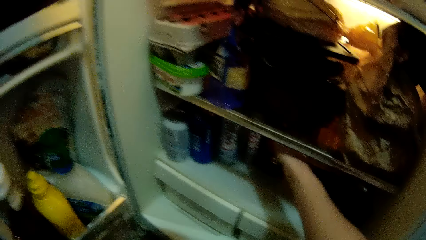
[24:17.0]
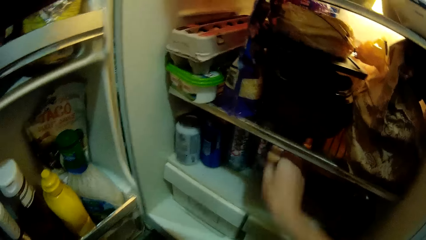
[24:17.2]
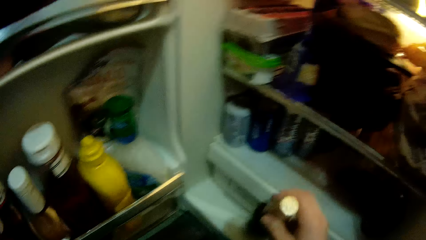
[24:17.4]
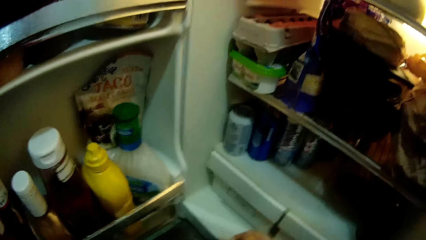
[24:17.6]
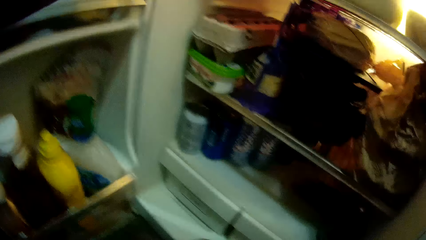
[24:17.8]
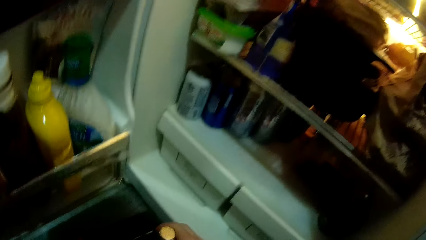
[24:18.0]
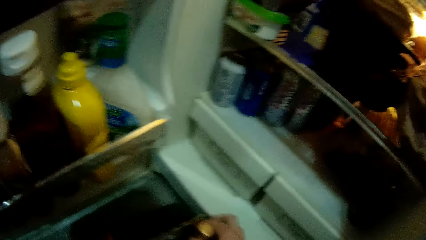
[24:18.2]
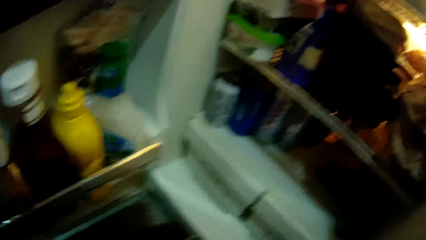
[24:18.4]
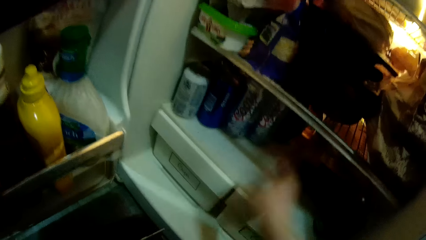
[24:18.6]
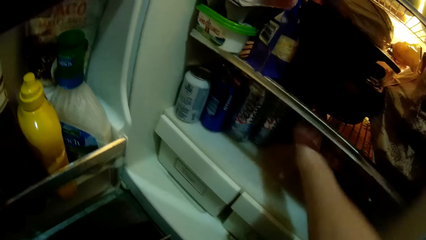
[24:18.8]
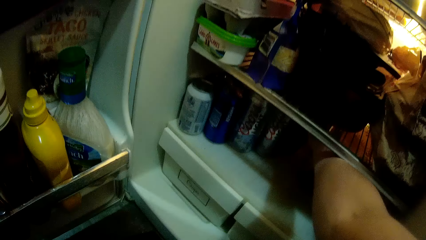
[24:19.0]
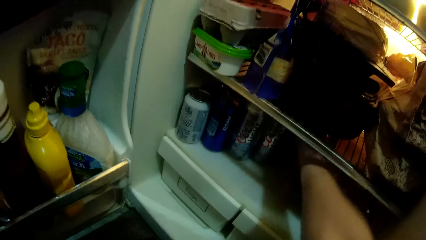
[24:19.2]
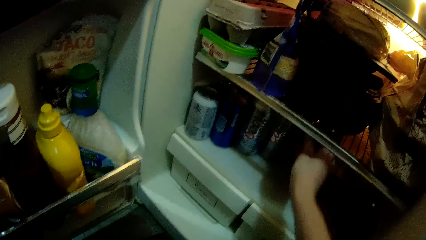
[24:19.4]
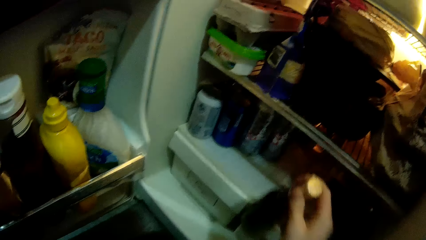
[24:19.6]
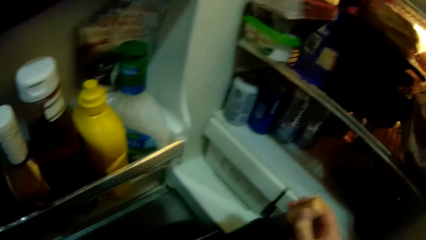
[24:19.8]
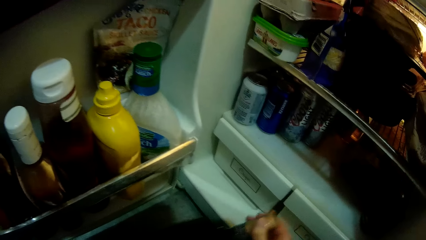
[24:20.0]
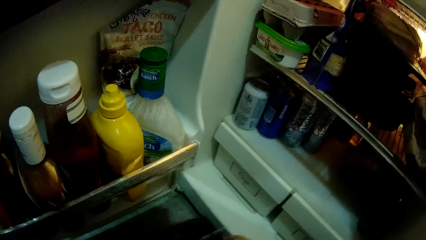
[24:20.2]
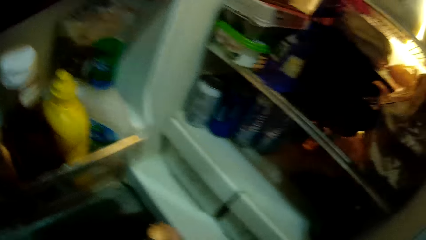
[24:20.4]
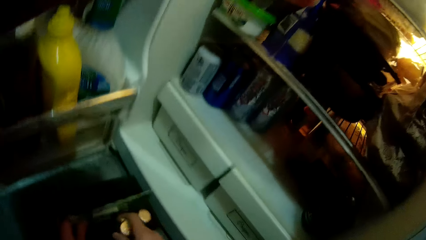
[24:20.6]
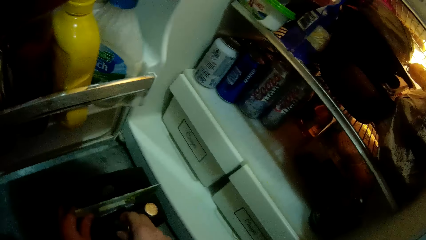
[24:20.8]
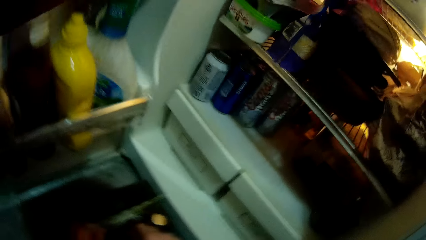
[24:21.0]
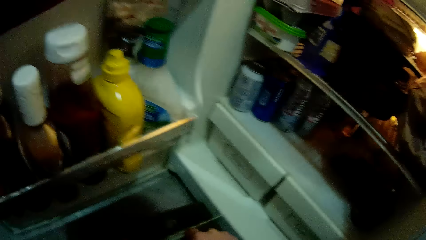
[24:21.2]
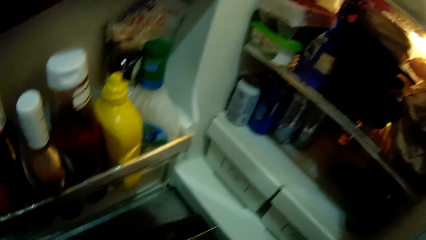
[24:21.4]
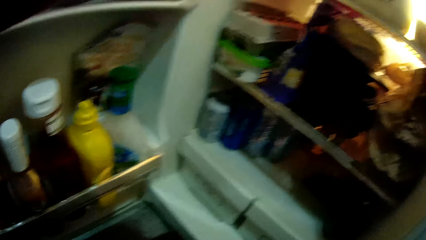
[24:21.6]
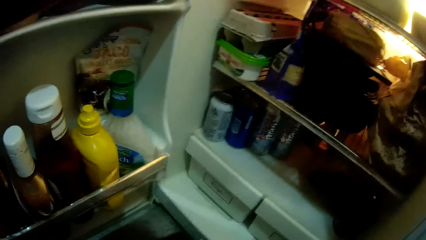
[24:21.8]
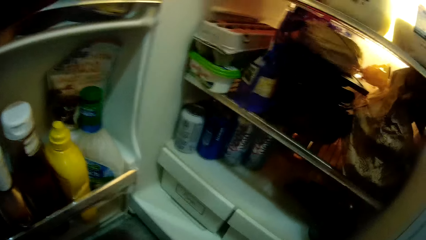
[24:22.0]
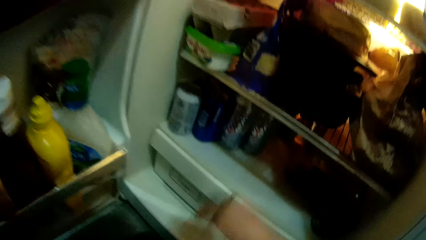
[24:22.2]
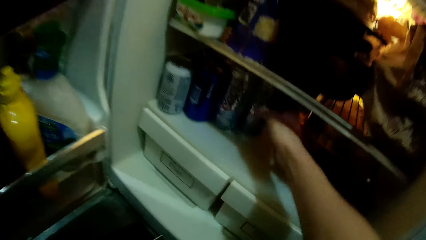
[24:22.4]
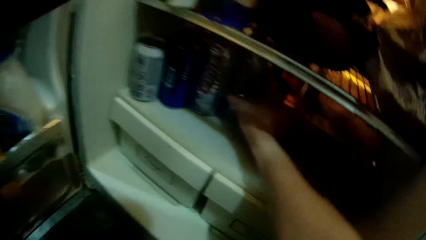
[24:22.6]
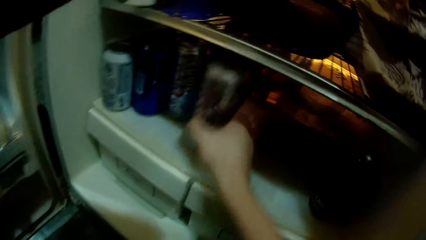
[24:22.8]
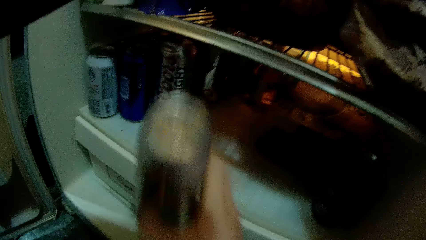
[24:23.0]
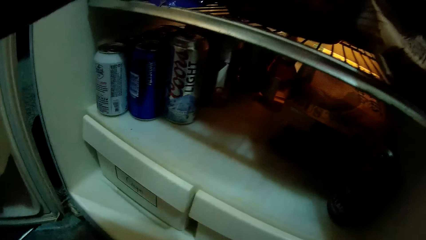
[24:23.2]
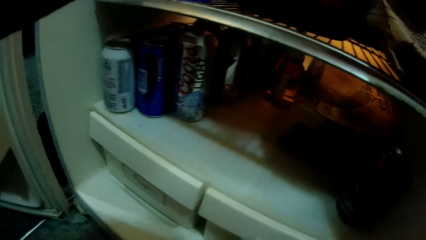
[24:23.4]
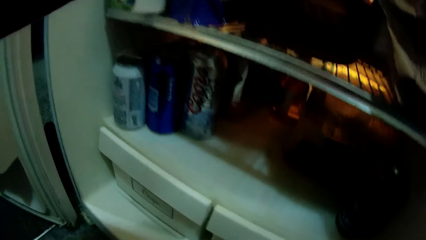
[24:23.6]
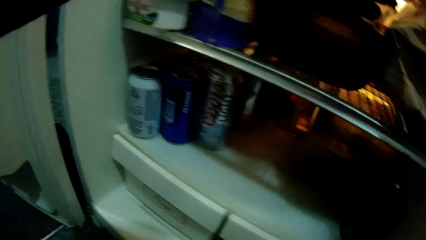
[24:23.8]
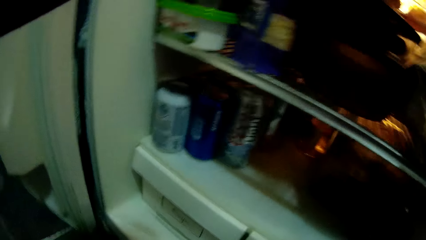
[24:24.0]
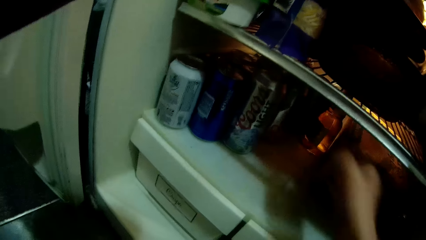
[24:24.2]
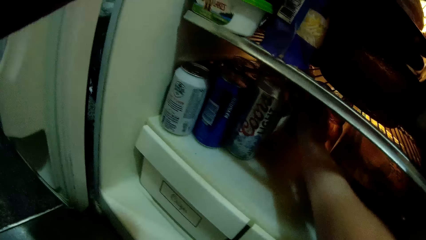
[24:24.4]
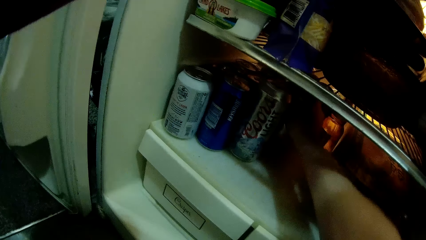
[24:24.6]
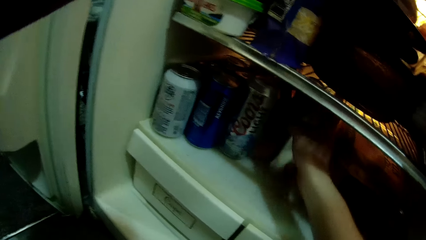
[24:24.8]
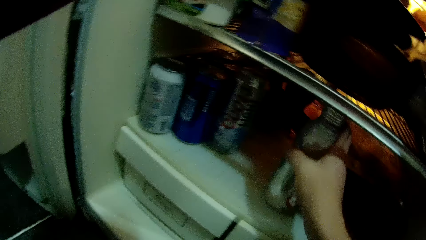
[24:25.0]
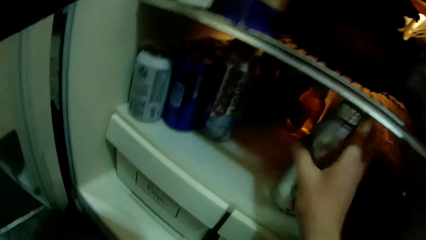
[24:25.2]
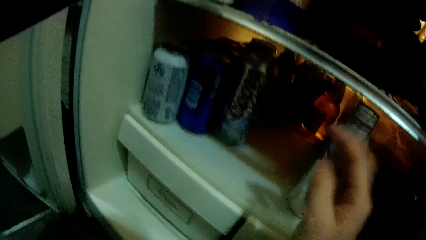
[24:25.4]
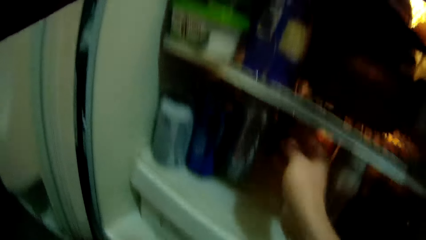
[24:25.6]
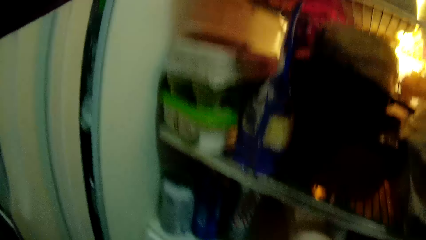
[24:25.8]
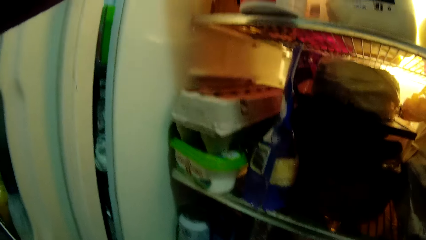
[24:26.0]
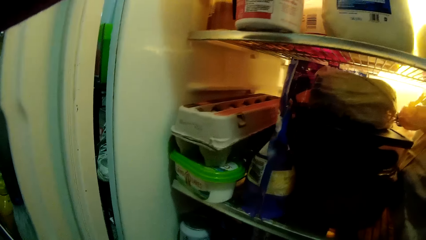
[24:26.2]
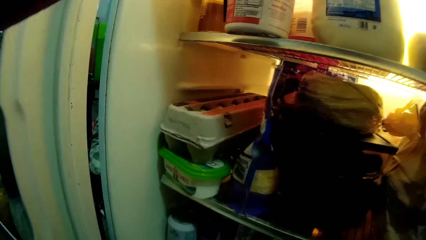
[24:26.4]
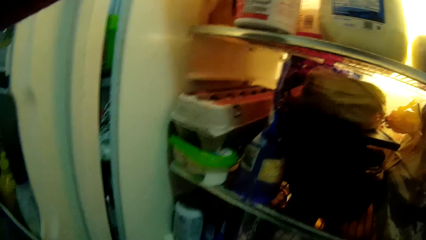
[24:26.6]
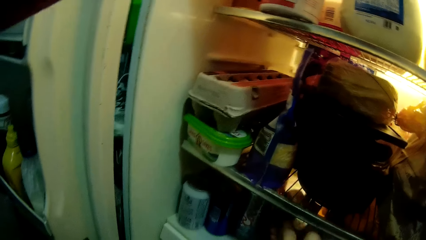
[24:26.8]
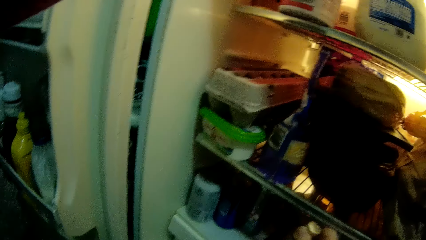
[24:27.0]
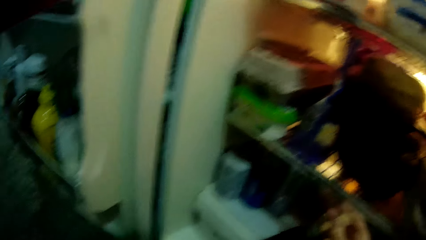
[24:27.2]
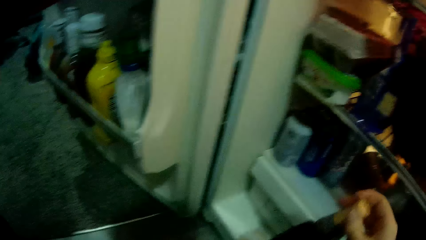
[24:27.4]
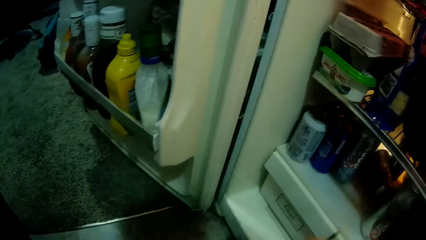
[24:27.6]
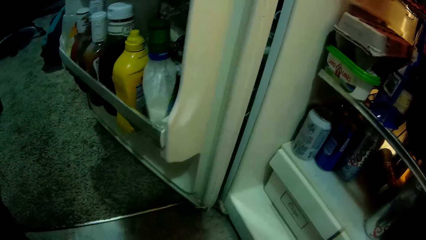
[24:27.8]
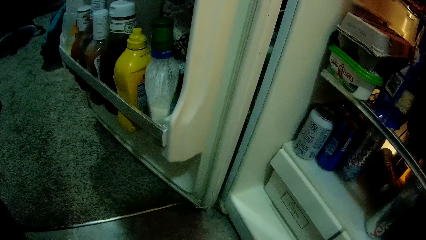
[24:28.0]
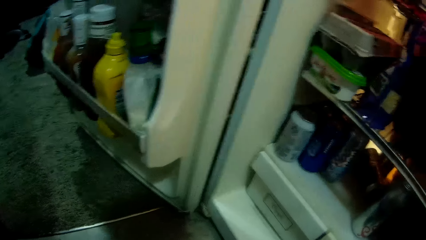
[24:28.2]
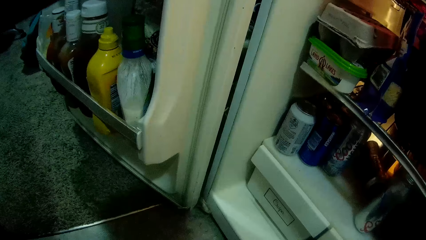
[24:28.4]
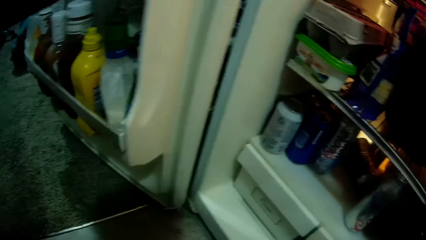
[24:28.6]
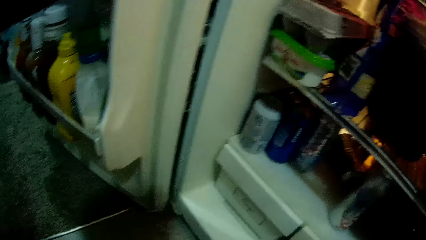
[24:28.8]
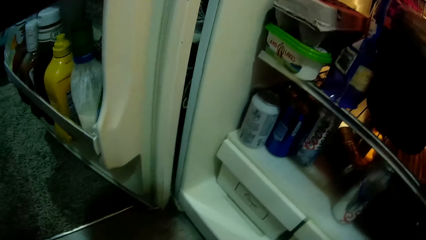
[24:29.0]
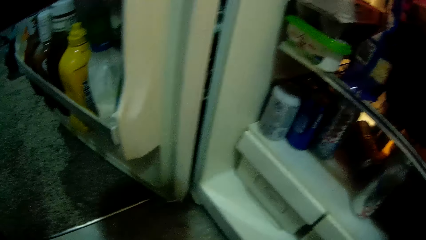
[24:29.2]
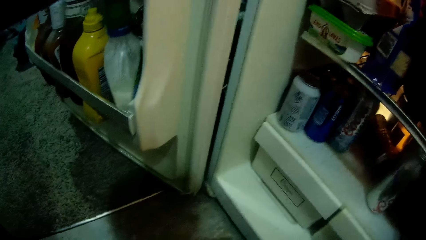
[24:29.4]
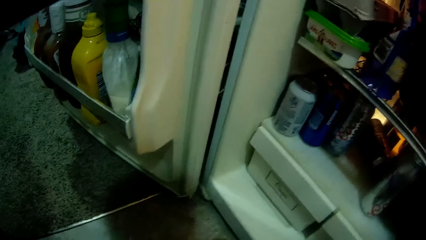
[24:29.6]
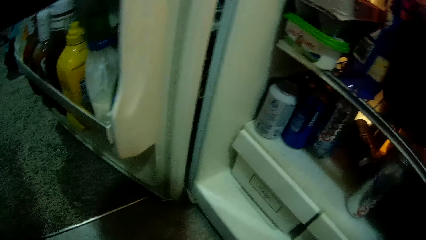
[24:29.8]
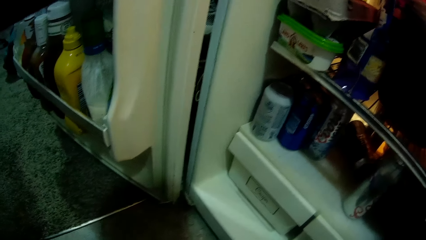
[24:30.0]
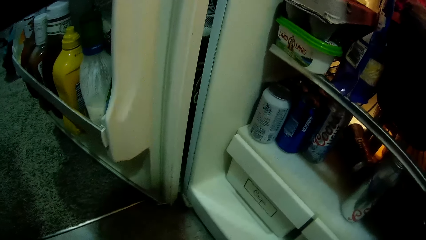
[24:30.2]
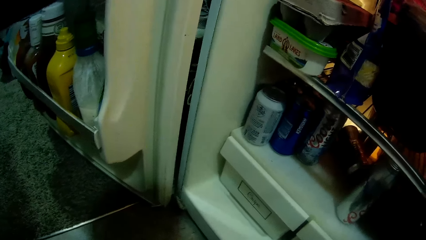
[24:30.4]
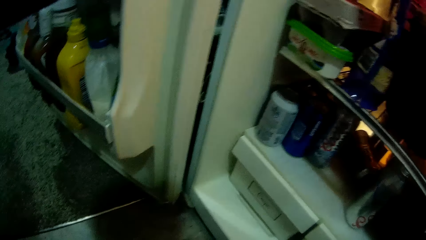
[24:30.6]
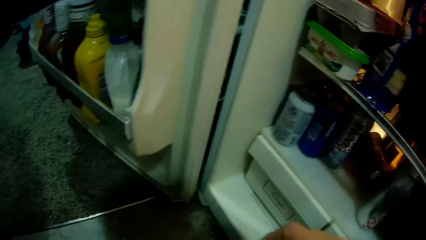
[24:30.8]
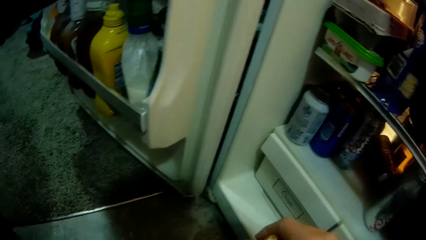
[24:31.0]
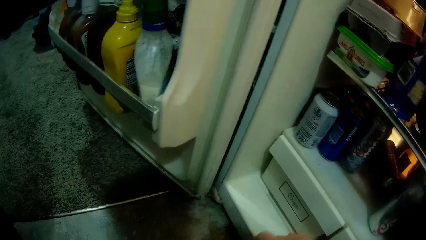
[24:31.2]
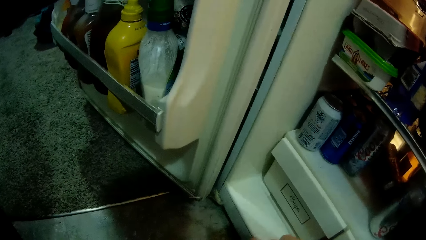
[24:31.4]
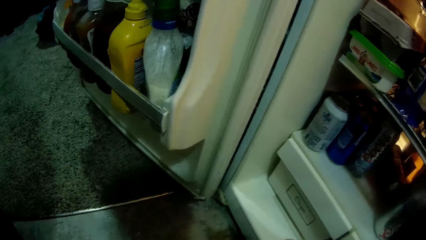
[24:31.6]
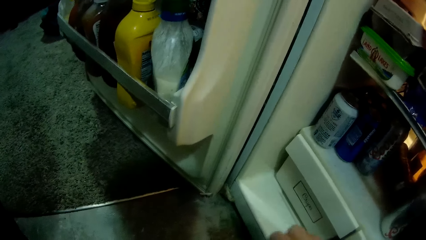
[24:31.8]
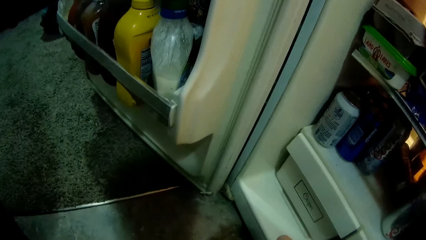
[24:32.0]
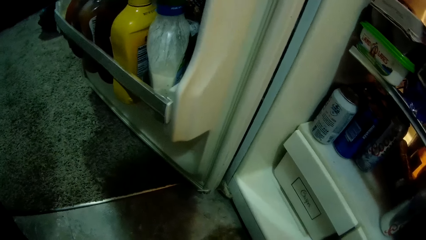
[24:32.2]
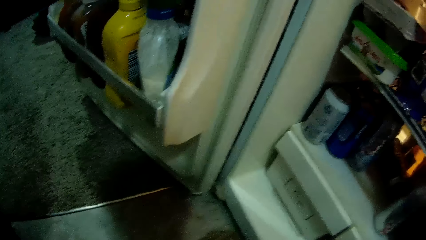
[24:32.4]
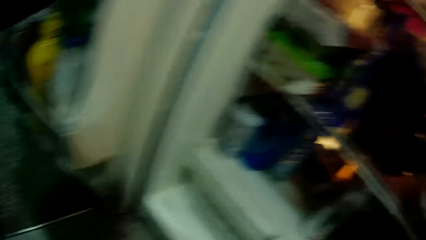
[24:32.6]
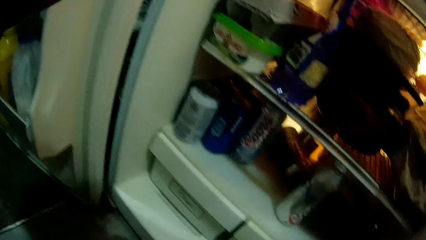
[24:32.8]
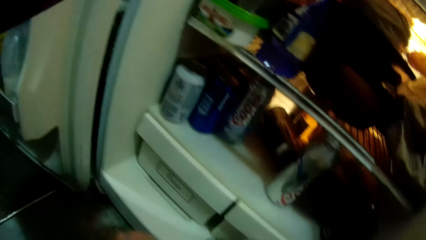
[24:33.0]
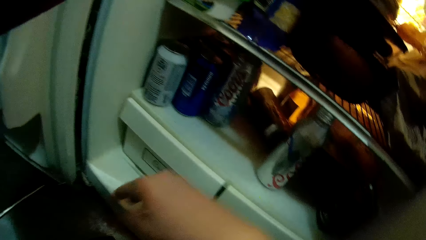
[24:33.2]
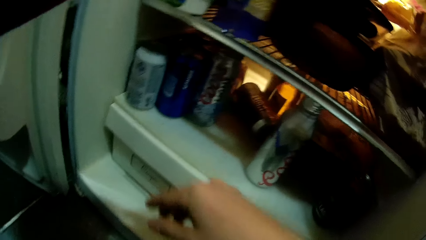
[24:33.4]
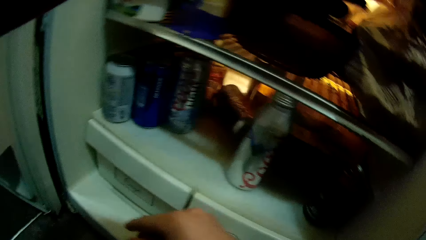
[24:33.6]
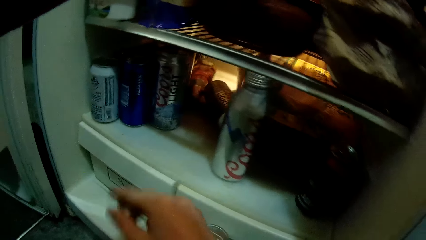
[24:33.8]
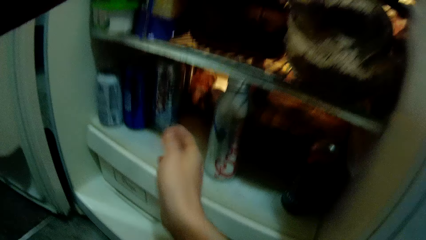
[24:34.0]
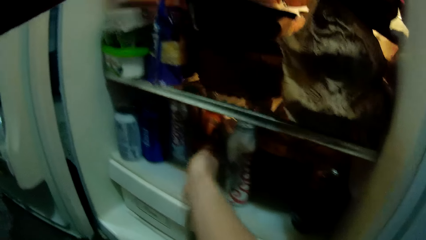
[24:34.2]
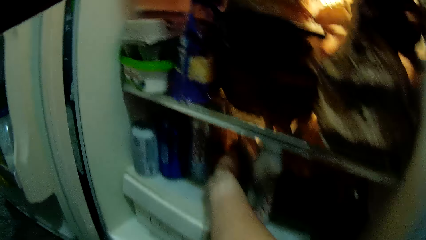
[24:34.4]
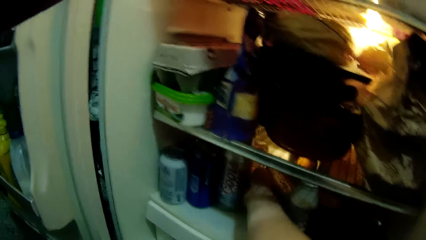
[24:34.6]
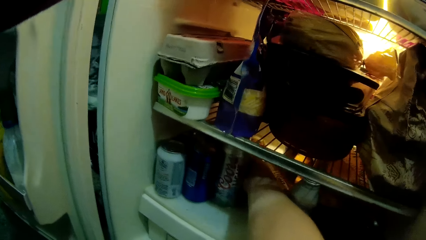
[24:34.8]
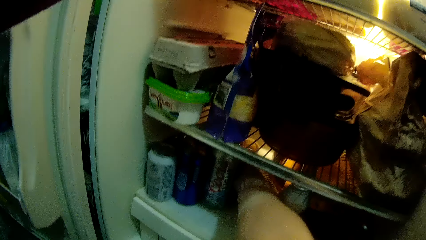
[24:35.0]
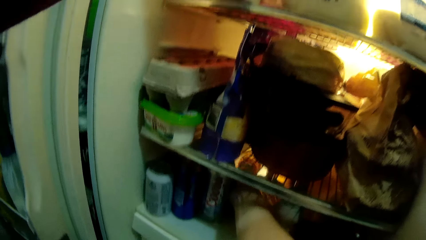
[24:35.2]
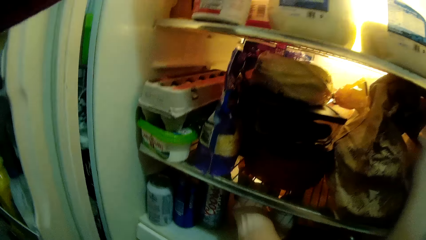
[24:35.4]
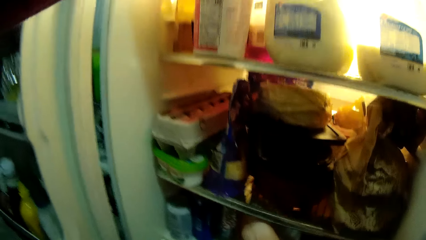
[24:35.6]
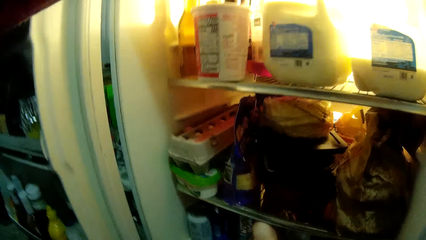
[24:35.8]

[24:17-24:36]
The camera wearer removes a bottle or beverage from the fridge with his right hand. He puts the beverage in a box. He removes another bottle from the fridge with his right hand. He puts a beverage in the box. He removes a can drink from the fridge with his right hand. He puts a beverage in the box. He moves a bottle aside in the fridge with his right hand. He removes another bottle from the fridge with his right hand. He puts a beverage in the box. He removes another bottle from the fridge with his right hand.
